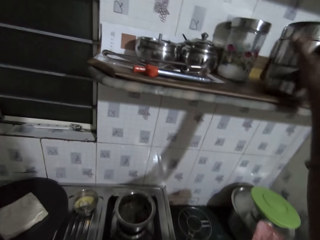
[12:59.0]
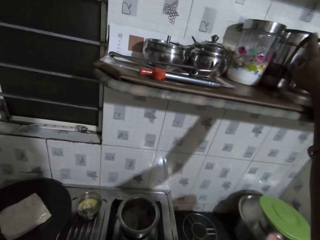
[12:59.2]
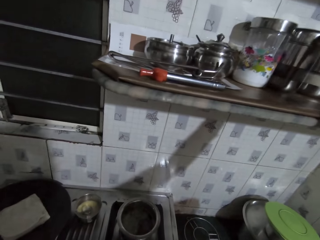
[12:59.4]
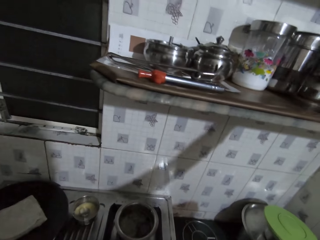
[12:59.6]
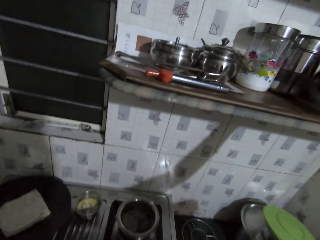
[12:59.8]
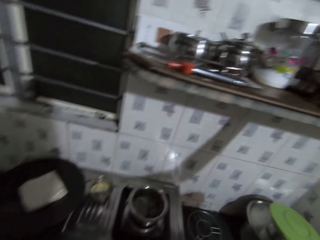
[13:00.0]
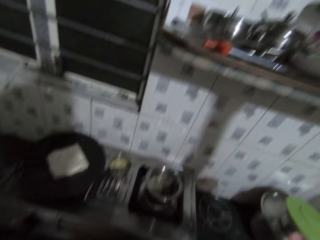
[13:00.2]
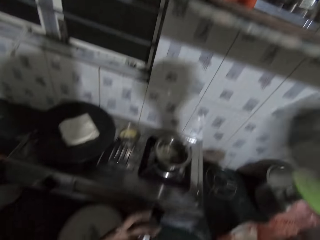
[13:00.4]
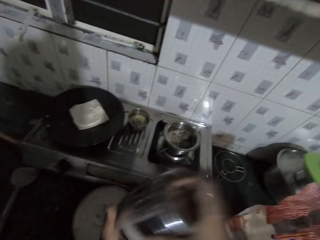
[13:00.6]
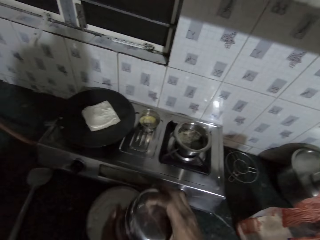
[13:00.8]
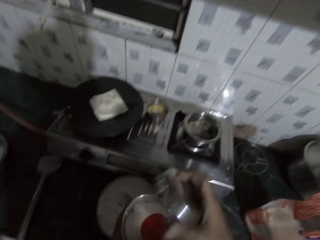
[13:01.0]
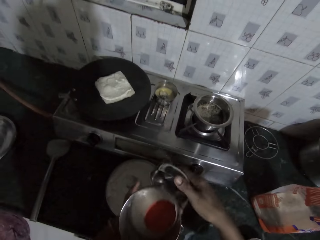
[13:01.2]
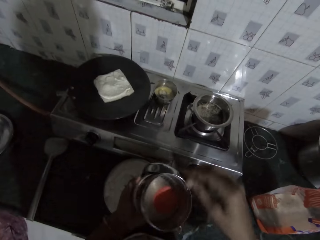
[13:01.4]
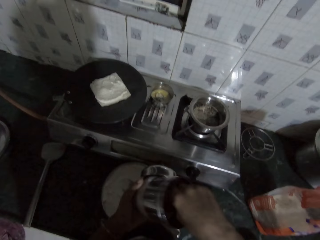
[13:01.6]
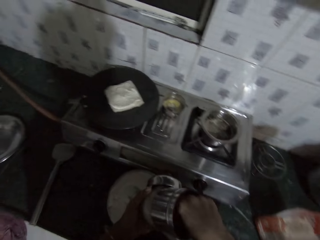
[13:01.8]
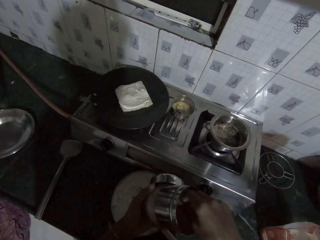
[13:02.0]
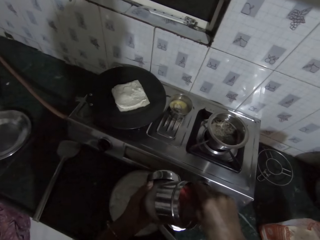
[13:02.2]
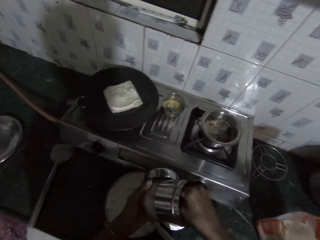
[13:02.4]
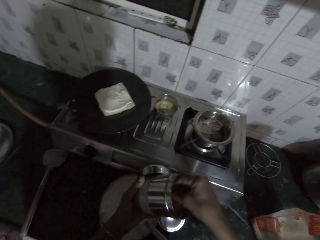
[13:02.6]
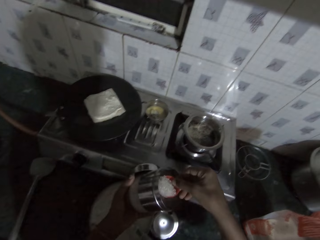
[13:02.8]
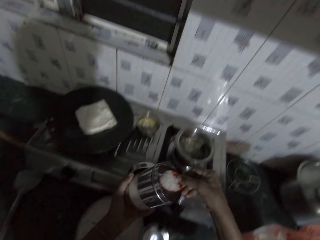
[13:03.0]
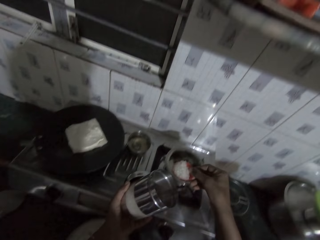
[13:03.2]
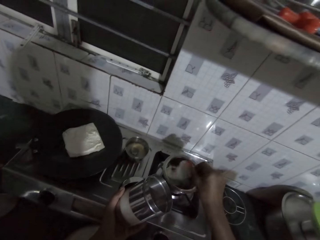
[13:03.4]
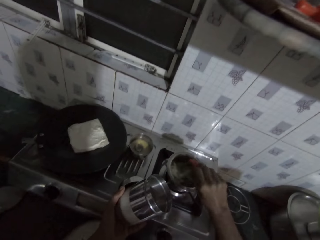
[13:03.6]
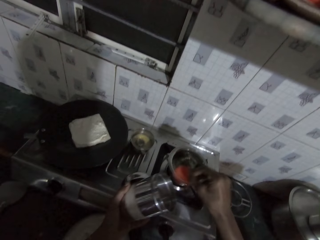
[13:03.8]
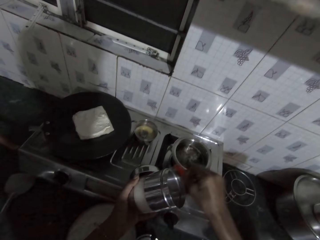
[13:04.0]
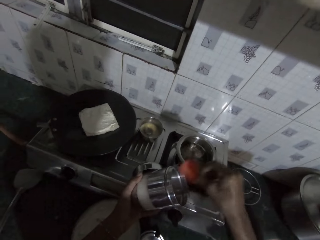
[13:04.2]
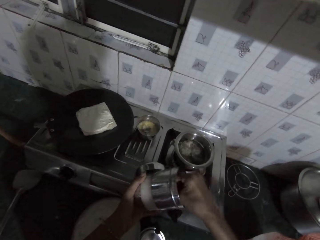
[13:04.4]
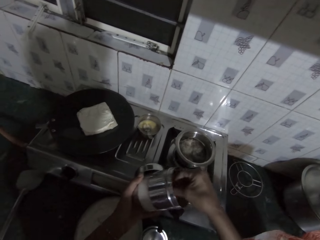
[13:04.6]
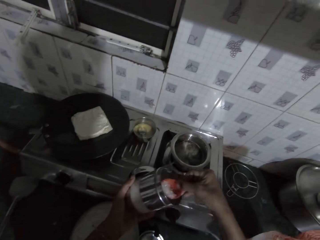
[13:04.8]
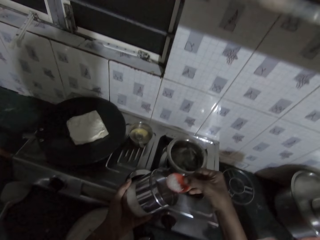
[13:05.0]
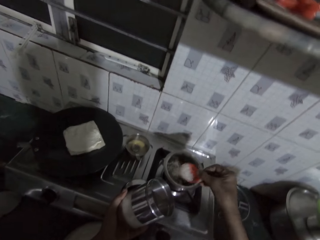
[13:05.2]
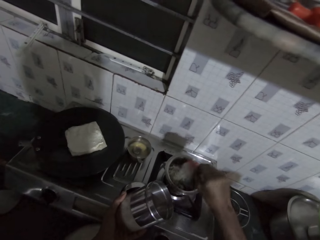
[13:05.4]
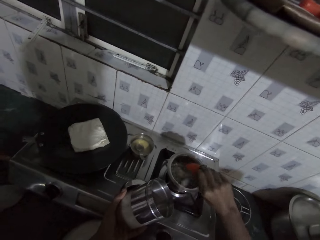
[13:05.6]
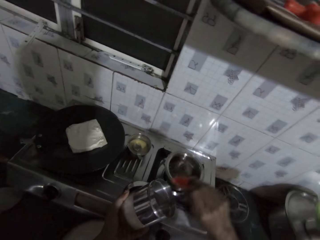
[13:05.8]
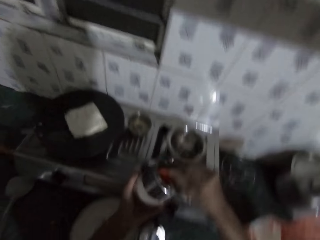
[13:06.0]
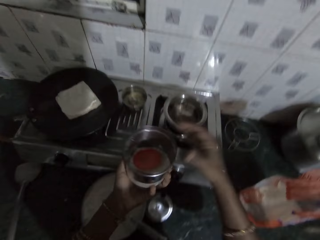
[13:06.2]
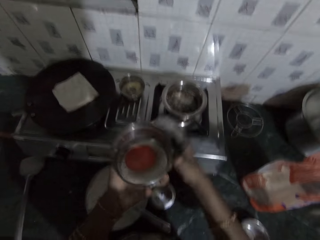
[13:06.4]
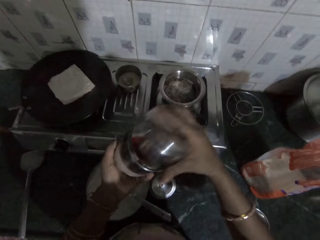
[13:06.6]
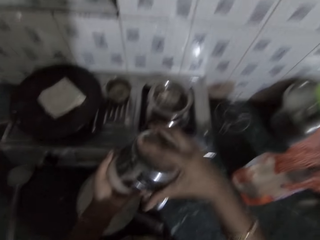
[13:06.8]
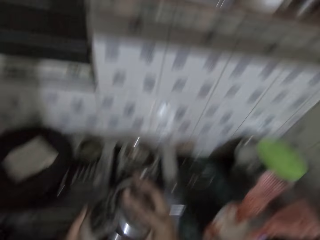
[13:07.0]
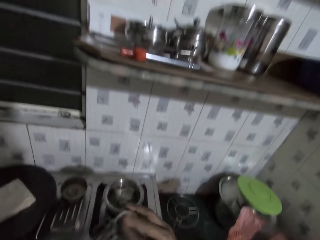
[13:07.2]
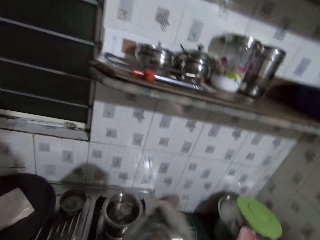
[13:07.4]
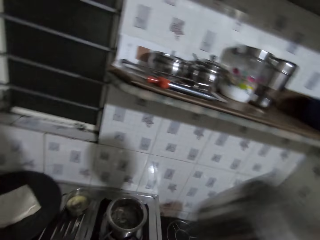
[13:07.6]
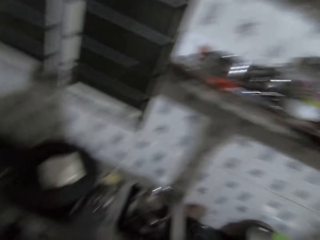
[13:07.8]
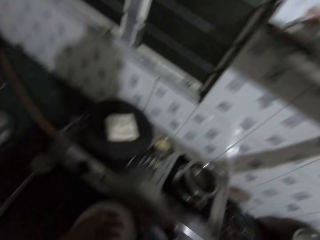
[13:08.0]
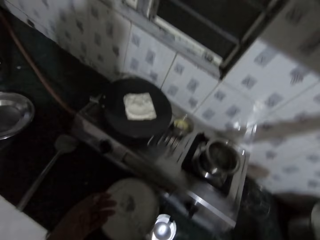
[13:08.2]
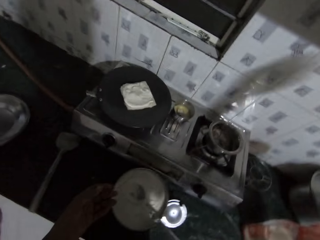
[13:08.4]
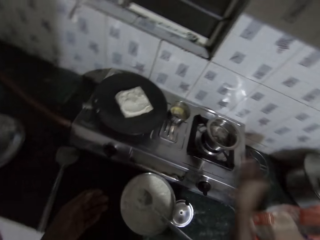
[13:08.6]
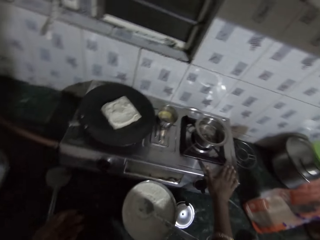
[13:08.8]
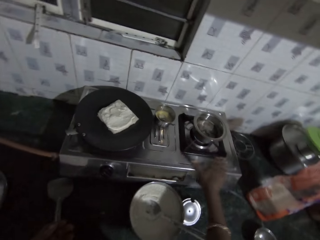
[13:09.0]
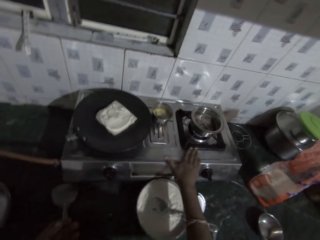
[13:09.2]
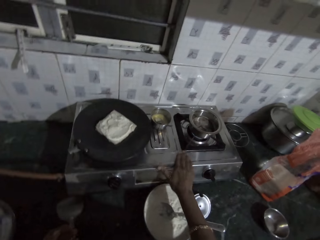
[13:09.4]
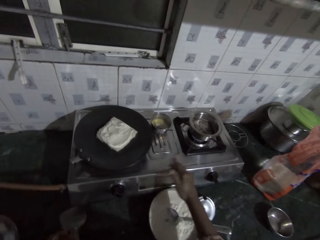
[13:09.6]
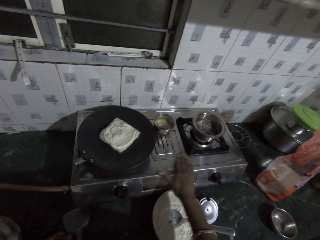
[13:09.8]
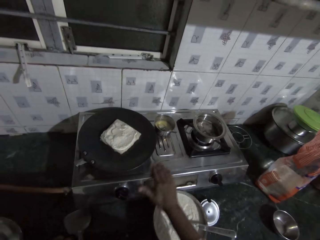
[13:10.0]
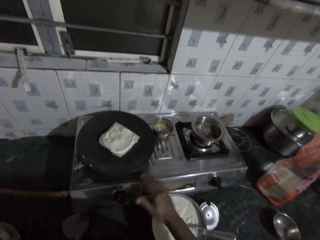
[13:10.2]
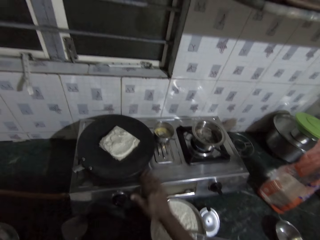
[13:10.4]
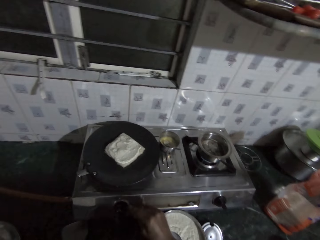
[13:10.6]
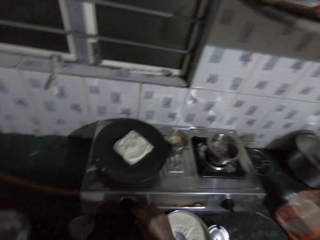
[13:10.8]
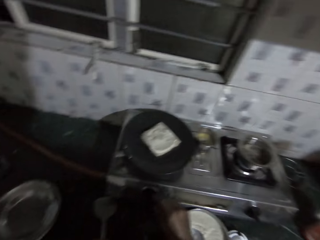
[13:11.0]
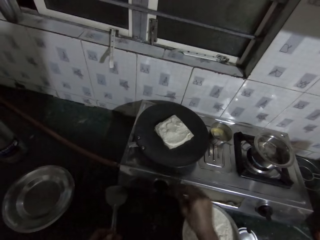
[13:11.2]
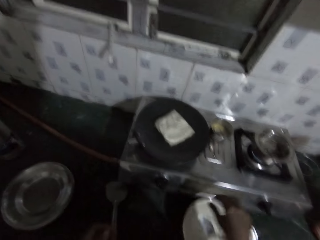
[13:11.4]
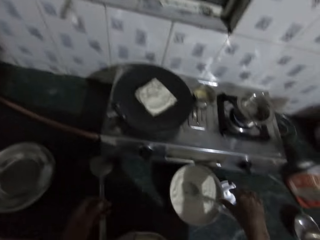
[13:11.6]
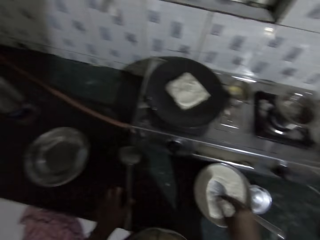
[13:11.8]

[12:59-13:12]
The camera wearer drops the container of black pepper in her right hand on the platform with her right hand. She picks a container of salt from the platform with her right hand. She passes the container of salt in her right hand to her left hand. She opens the cap of the container of salt in her left hand with her right hand. She drops the cap of the salt container in her right hand in her left hand. She scoops salt from the salt container in her left hand with a spoon in her right hand. She pours the salt in the spoon in her right hand in the pot on the gas stove. She scoops salt from the salt container in her left hand with the spoon in her right hand. She pours the salt in the spoon in her right hand in the pot on the gas stove. She drops the spoon in her right hand in the container of salt in her left hand. She picks the cap of the container of salt from her left hand with her right hand. She covers the container of salt in her left hand with the cap in her right hand. She drops the container of salt in her right hand on the platform with her right hand. She rubs her right hand on the gas stove on the kitchen countertop.

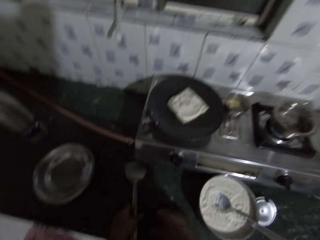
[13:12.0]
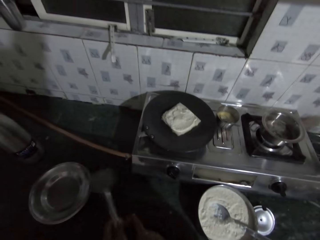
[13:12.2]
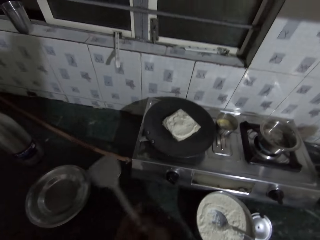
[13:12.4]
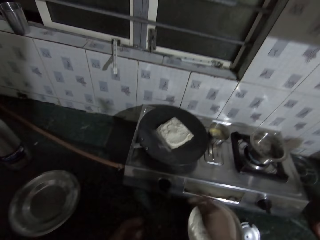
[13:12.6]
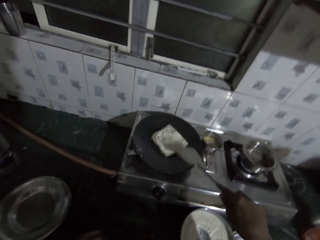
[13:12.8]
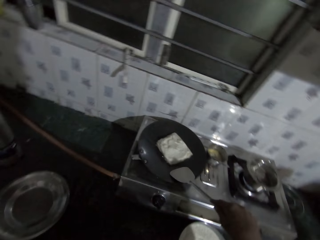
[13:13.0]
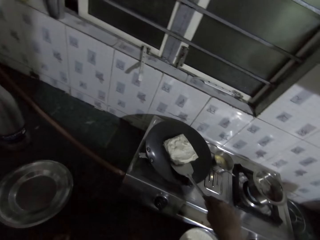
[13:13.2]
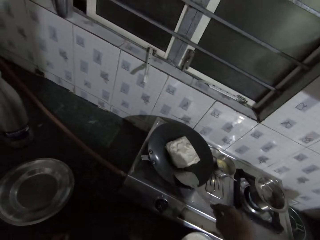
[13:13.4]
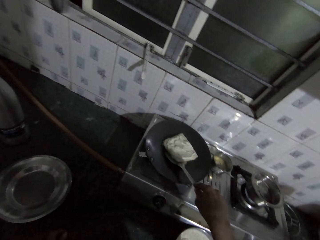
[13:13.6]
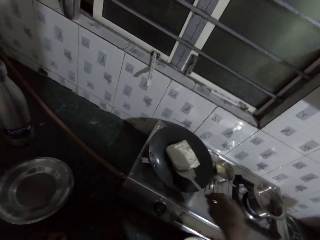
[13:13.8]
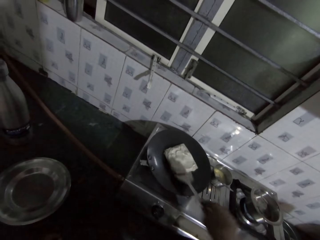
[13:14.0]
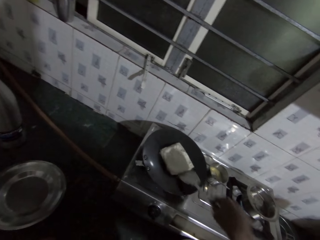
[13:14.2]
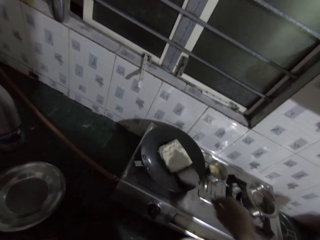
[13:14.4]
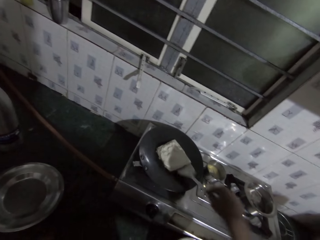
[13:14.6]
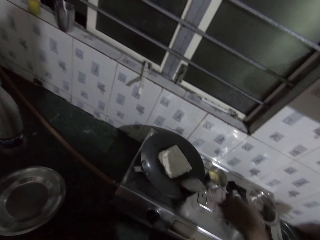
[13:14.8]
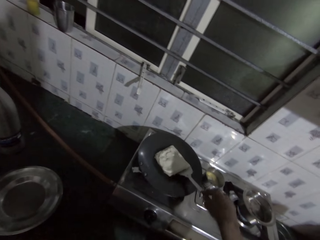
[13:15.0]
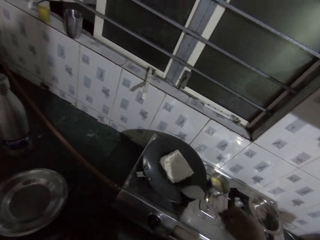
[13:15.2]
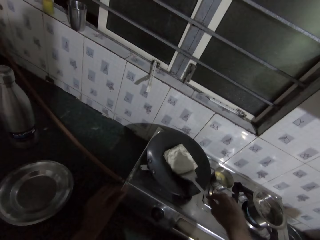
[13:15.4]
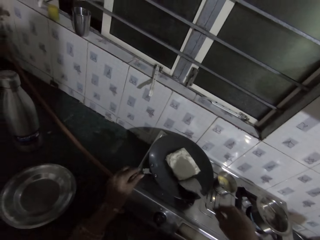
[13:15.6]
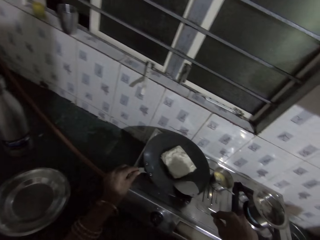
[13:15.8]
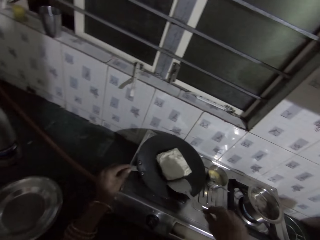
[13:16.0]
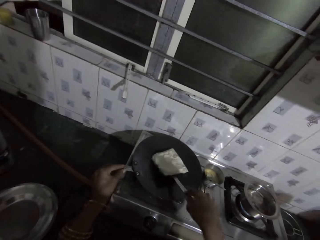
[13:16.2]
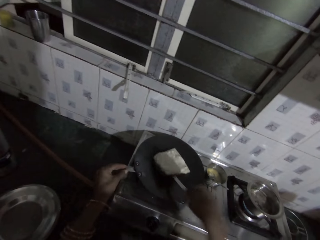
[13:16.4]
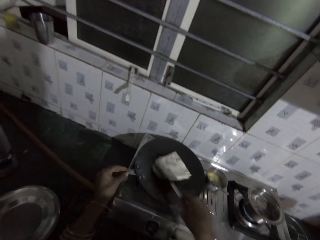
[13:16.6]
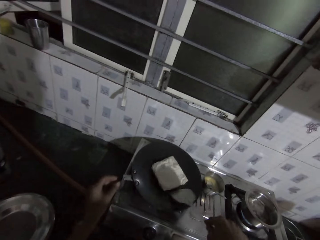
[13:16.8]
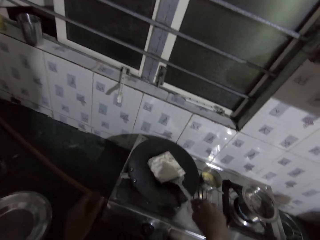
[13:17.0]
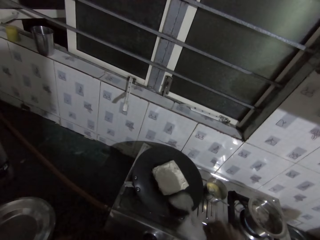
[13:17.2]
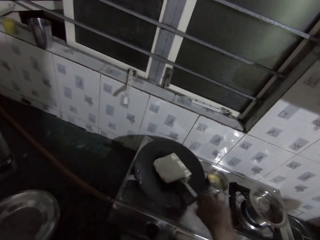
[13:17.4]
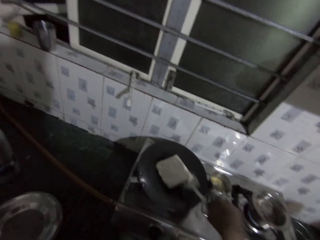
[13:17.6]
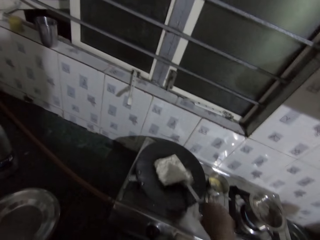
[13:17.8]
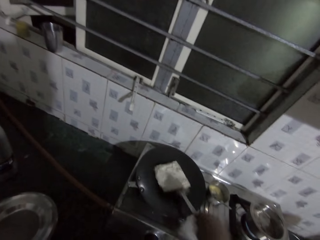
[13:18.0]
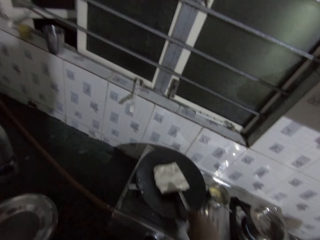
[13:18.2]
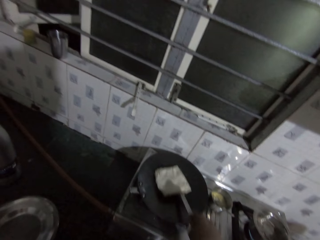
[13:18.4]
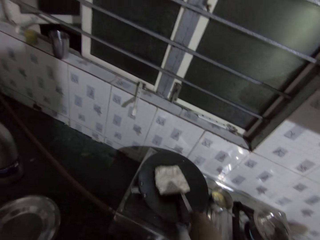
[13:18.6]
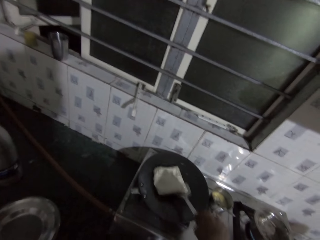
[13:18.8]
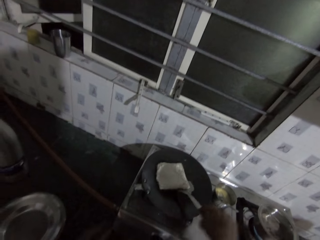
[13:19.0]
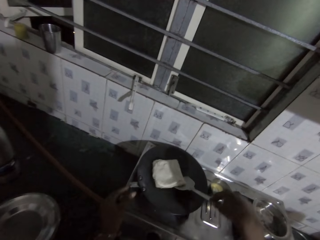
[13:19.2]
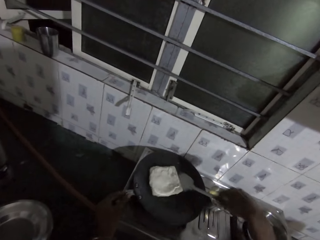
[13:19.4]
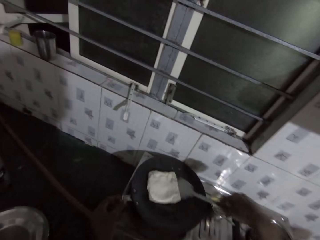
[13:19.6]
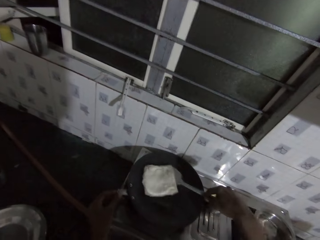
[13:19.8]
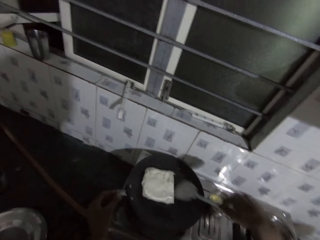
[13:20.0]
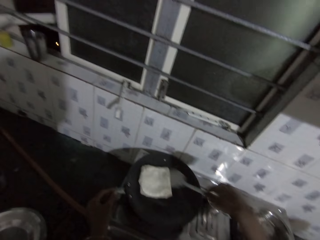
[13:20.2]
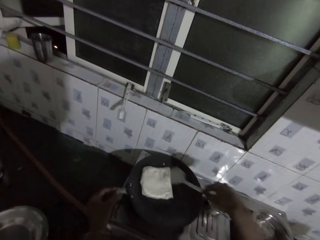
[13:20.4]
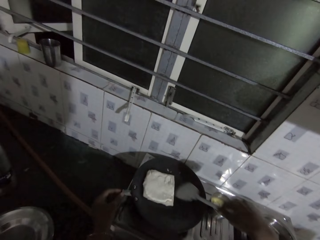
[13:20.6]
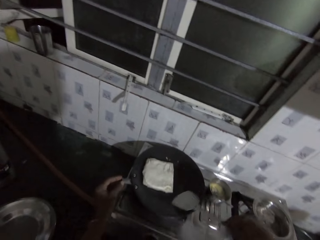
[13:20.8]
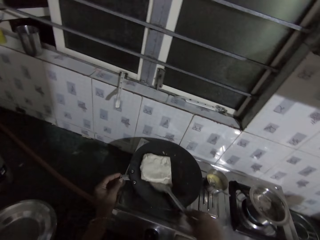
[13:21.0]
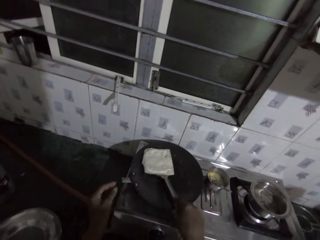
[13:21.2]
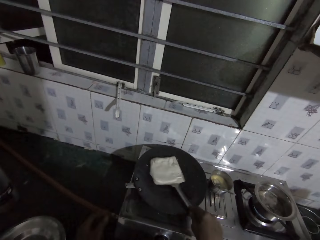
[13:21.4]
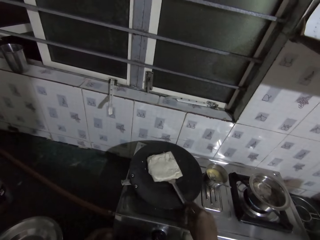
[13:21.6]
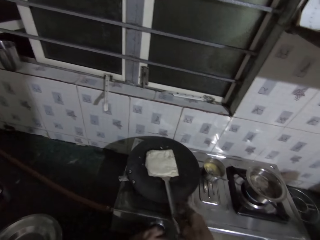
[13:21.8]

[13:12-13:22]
The camera wearer picks the solid turner from the kitchen countertop with her right hand. She scrapes the bread from the skillet on the gas stove with the solid turner in her right hand. She turns the bread on the pan. She holds the skillet on the gas stove with her left hand.
